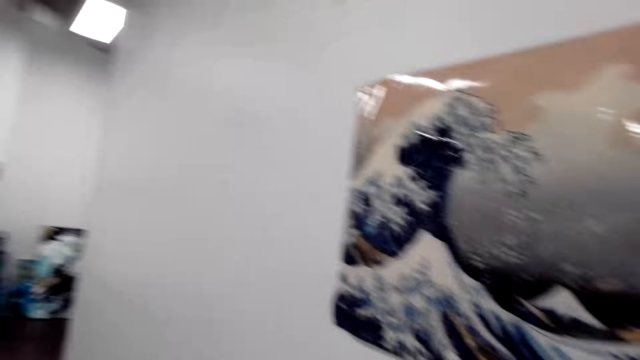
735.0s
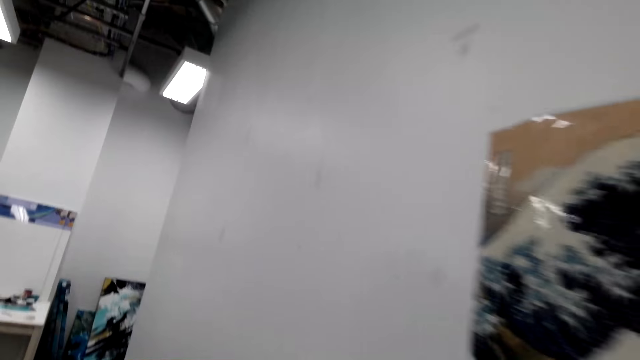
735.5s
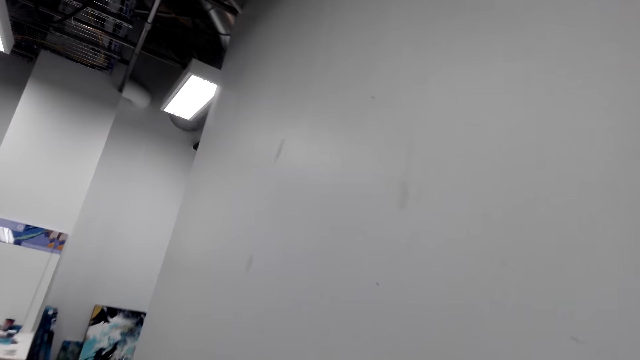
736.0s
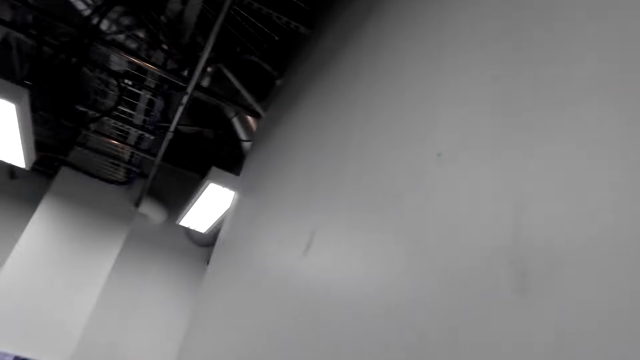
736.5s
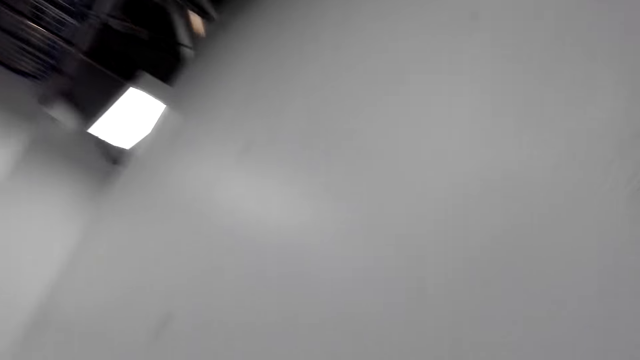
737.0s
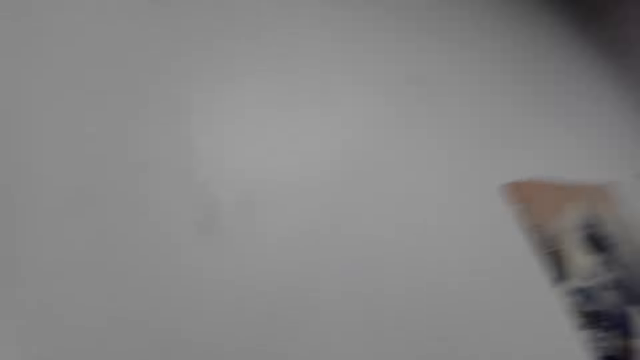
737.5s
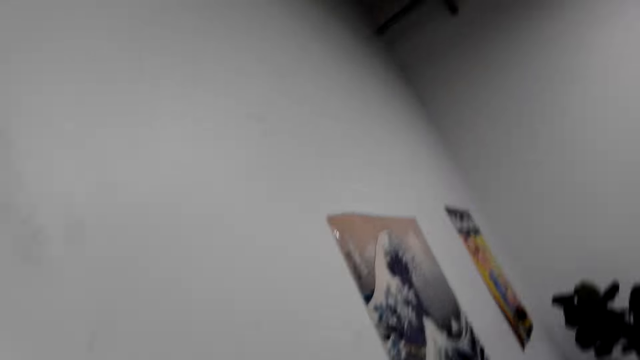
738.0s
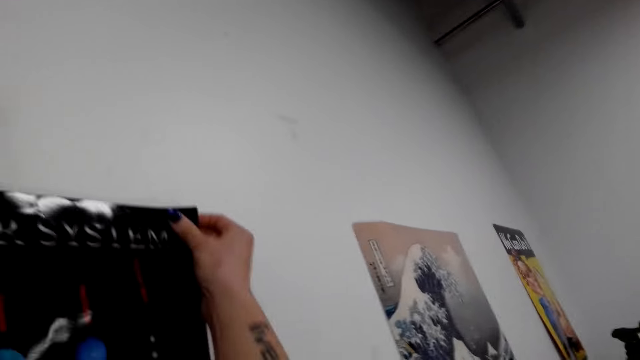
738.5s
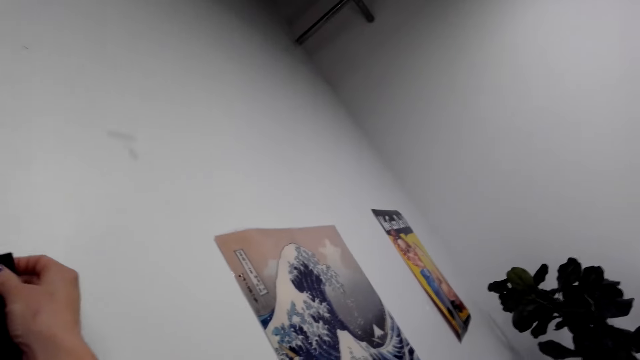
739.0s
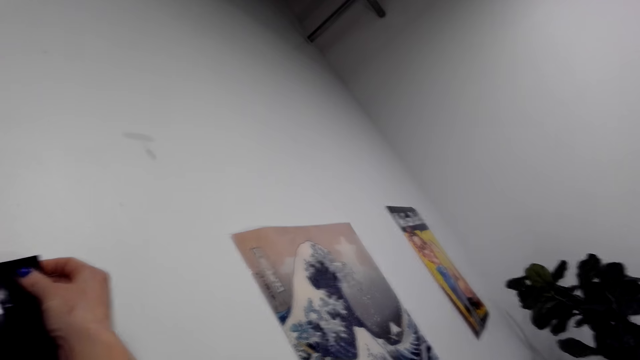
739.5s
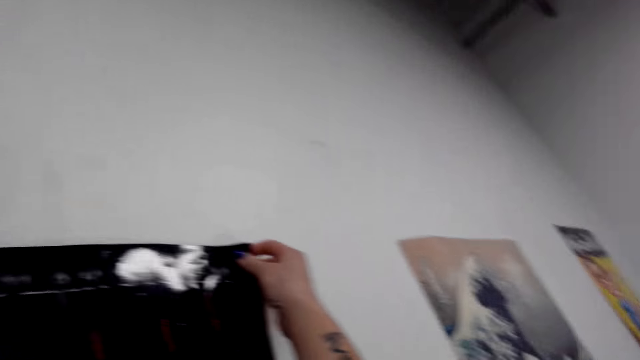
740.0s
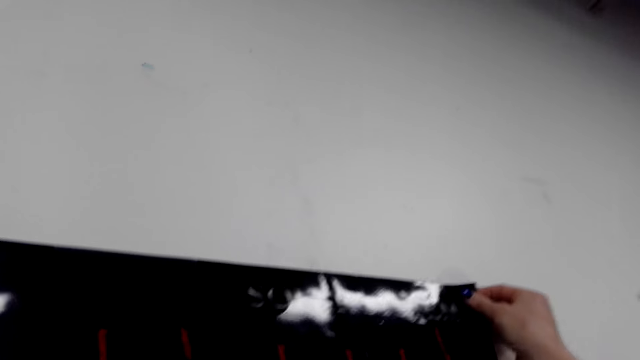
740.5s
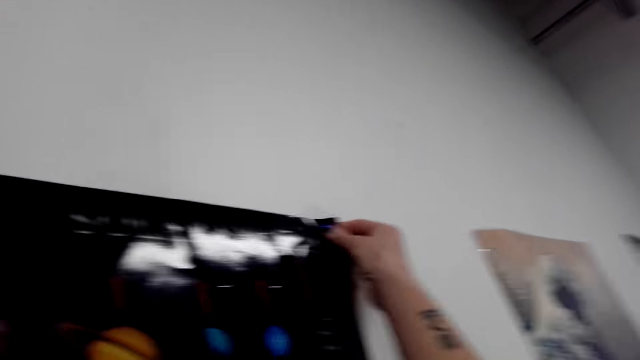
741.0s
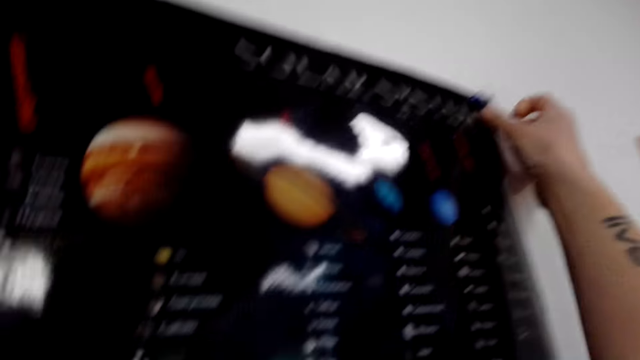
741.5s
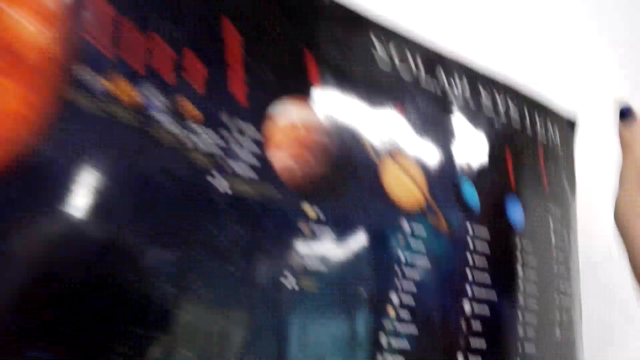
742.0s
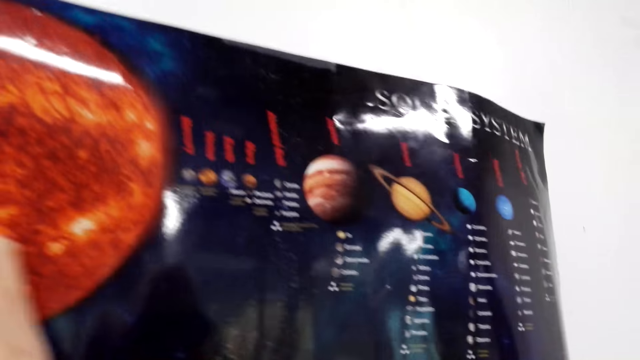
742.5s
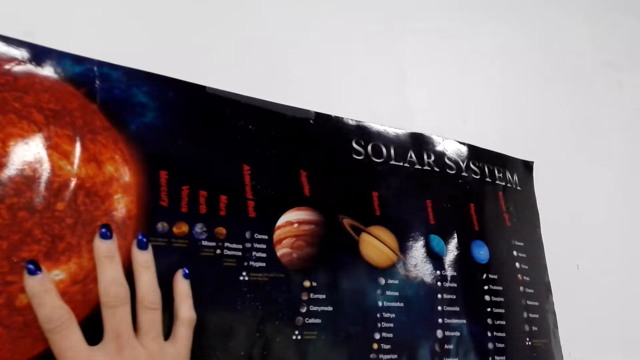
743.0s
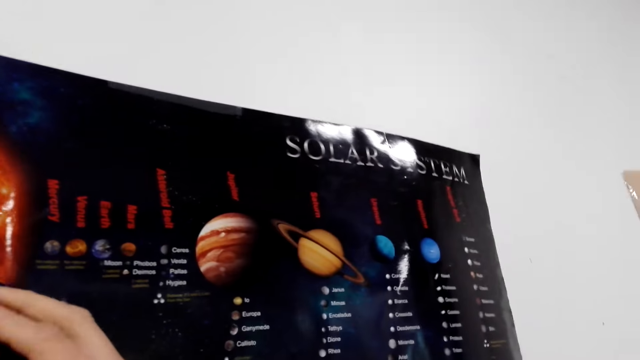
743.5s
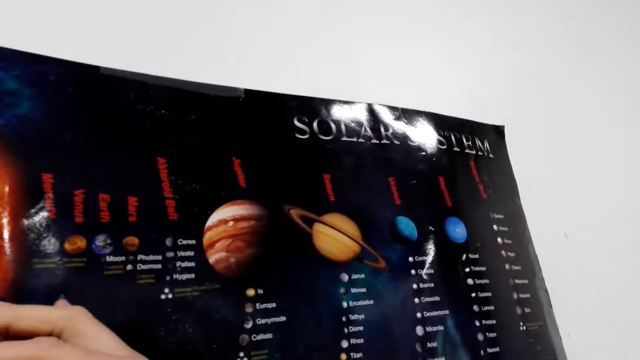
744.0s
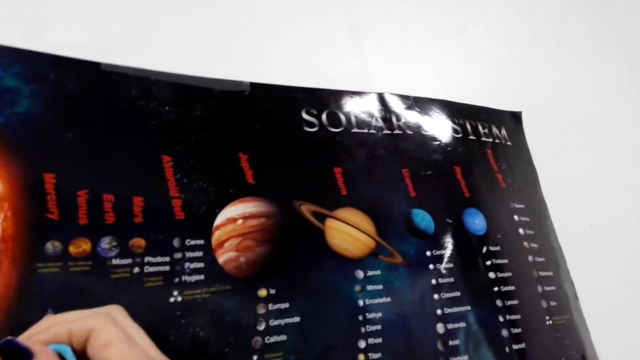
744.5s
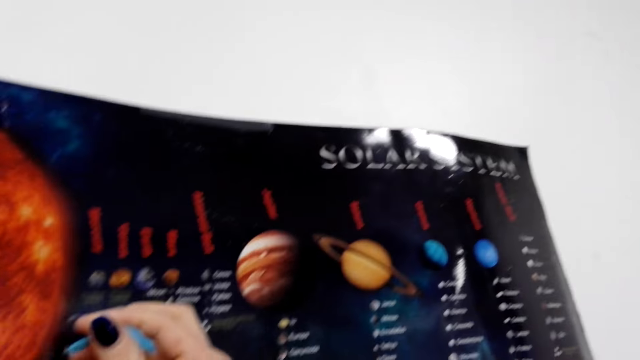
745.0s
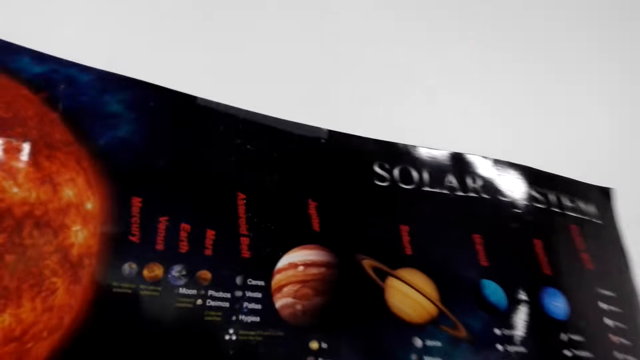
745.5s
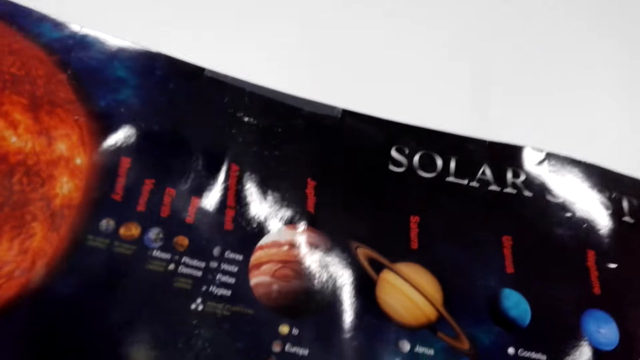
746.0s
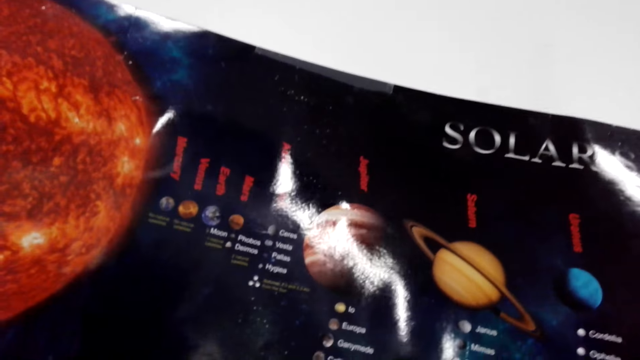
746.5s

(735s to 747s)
The camera wearer walks towards the wall. They walk beside the wall. They put the poster or picture on the wall. They press the poster against the wall. They cut gum from the left hand.

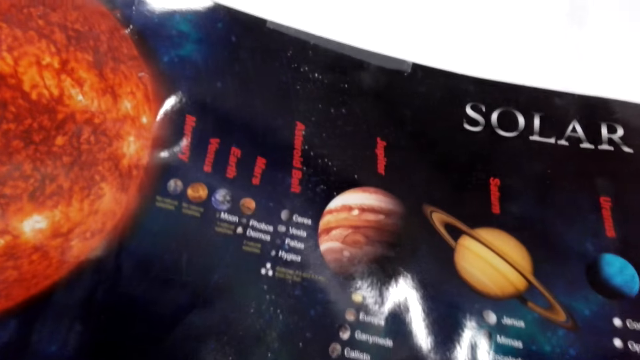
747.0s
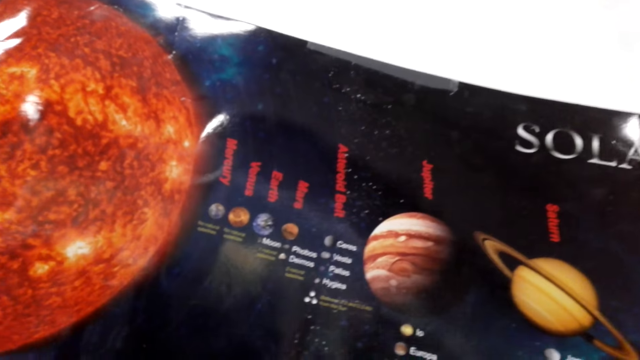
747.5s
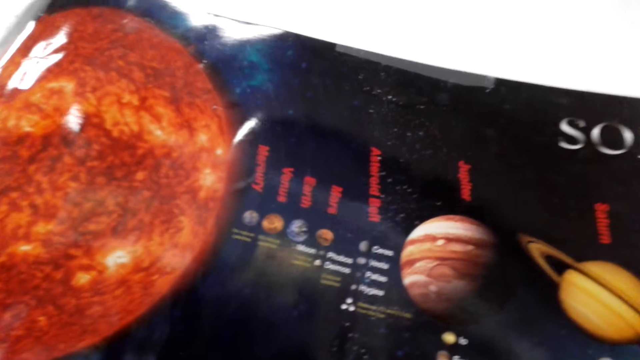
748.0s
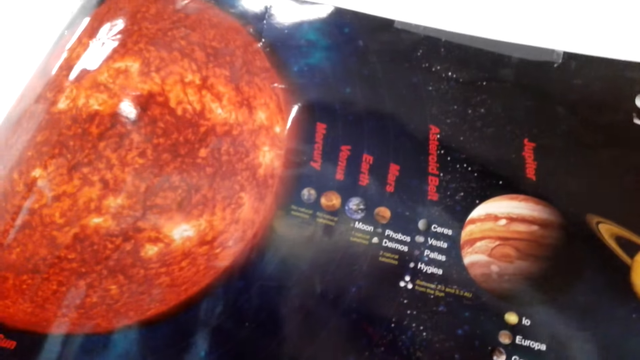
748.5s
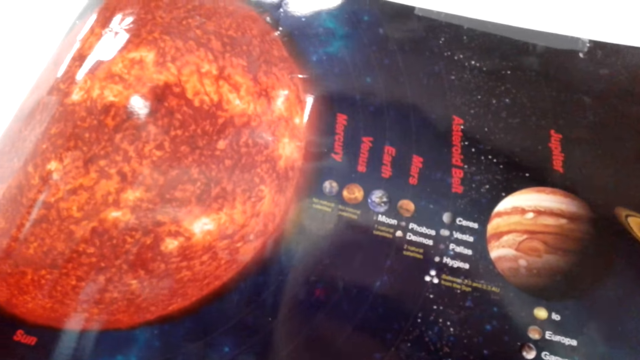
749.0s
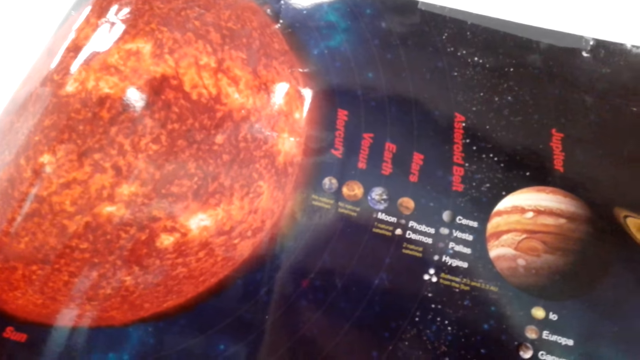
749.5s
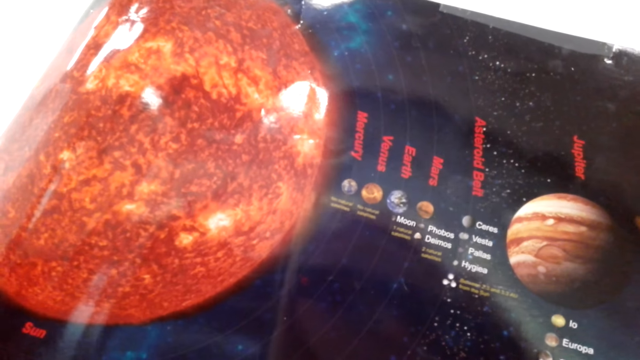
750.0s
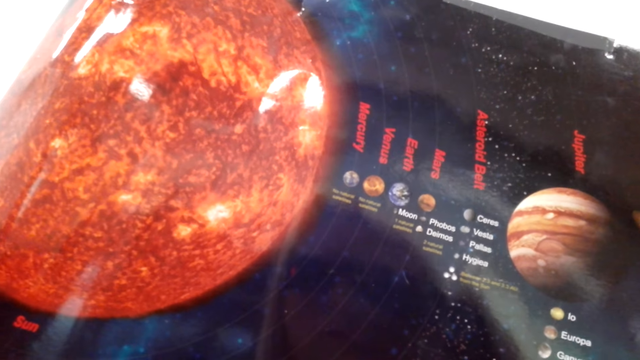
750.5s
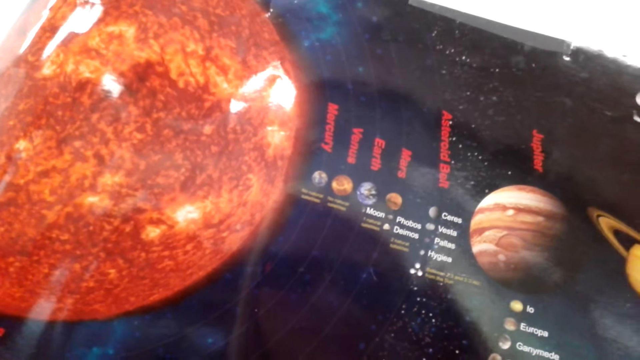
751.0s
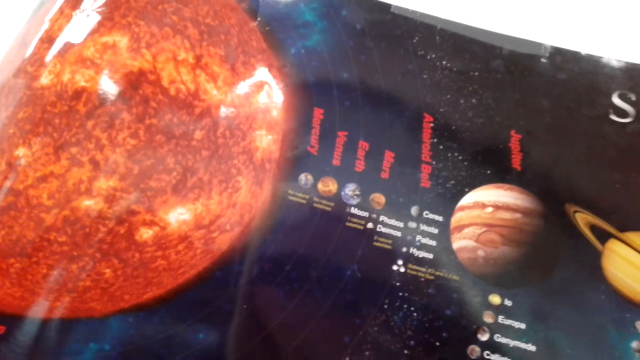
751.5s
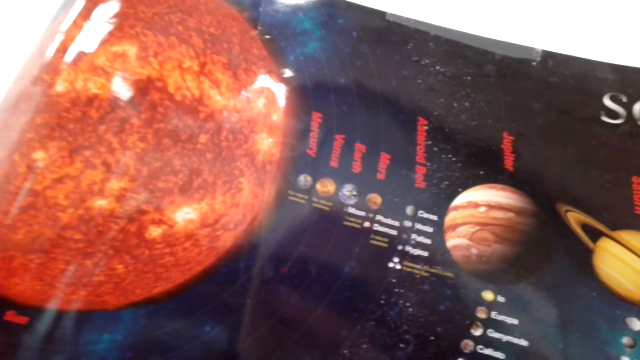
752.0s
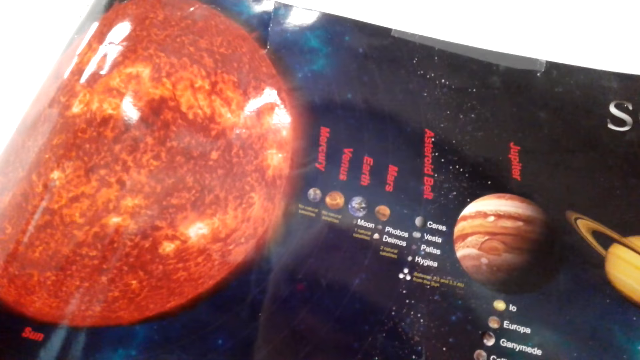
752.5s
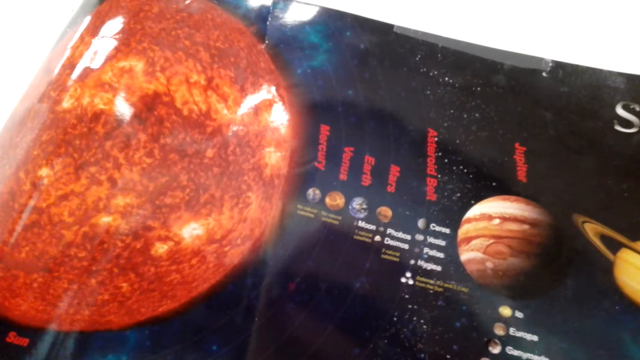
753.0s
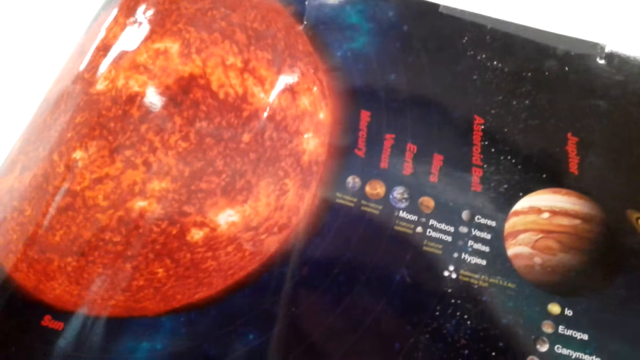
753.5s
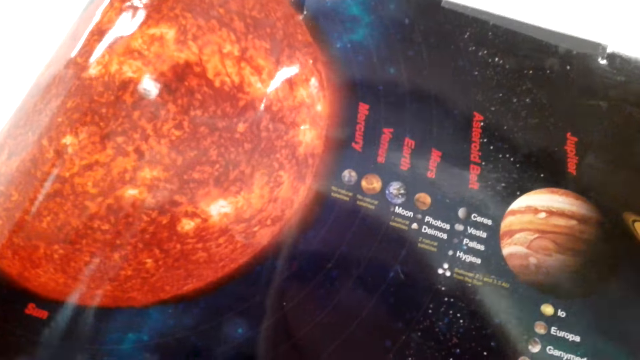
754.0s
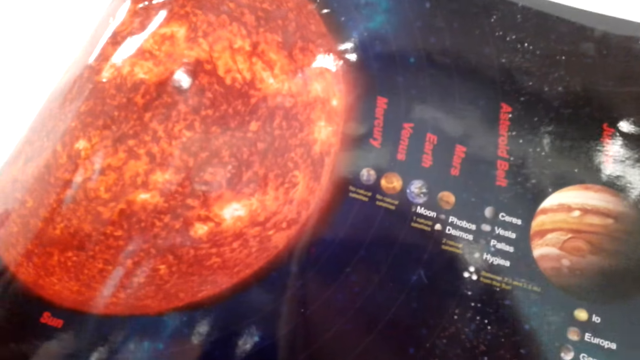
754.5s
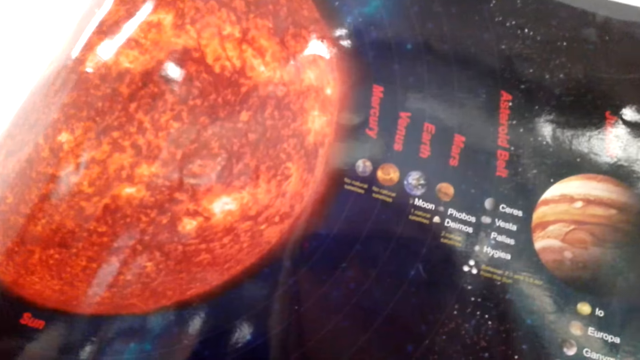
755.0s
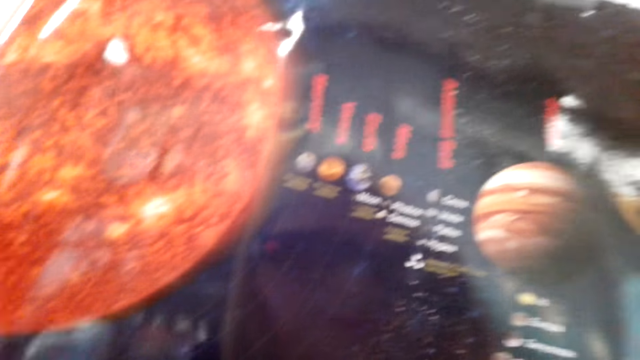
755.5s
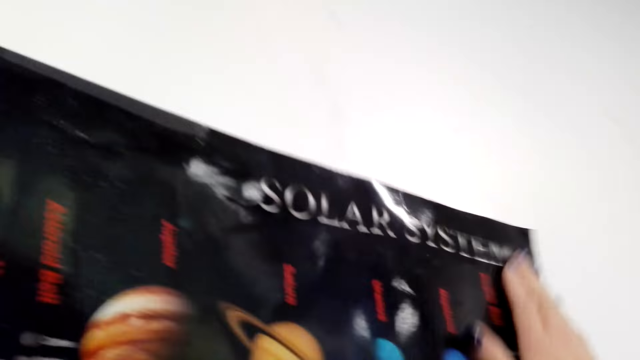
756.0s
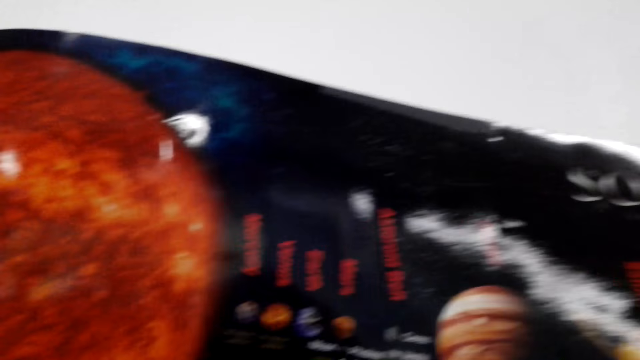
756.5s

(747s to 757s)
The camera wearer looks at the poster. He moves his hand over the poster. He touches the picture on the wall.
